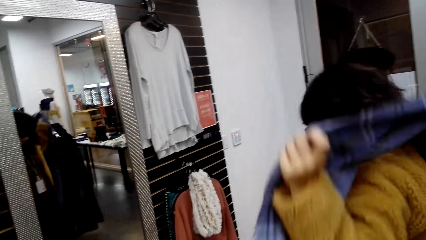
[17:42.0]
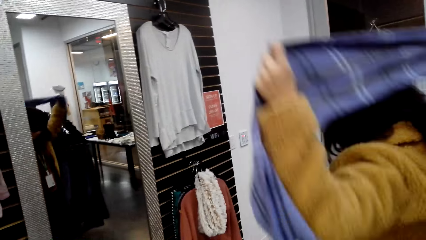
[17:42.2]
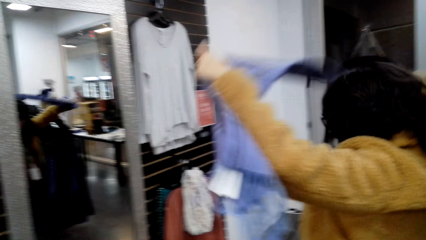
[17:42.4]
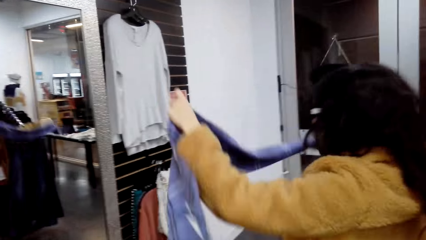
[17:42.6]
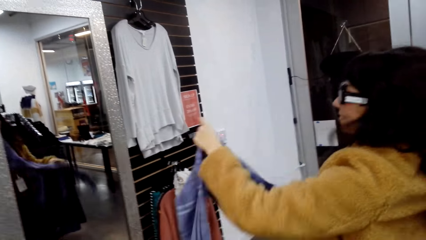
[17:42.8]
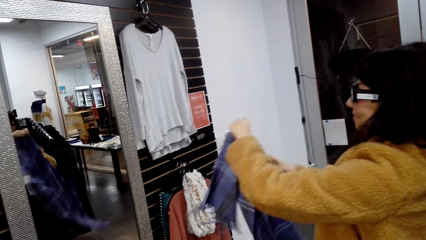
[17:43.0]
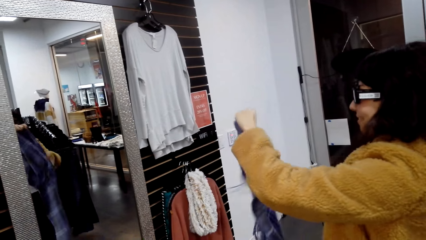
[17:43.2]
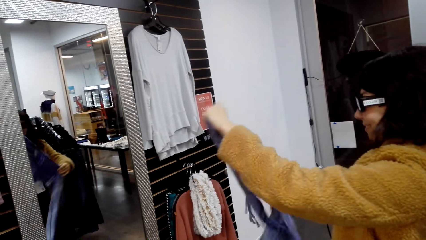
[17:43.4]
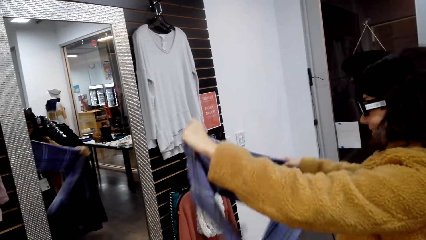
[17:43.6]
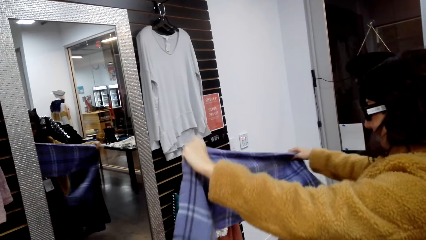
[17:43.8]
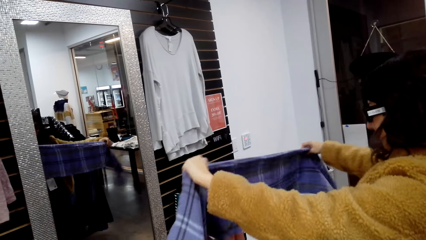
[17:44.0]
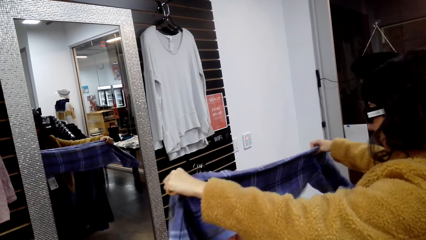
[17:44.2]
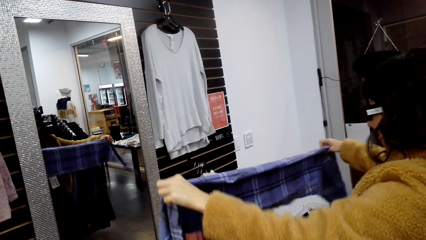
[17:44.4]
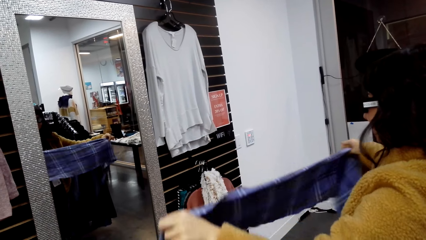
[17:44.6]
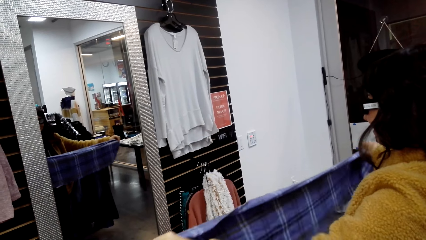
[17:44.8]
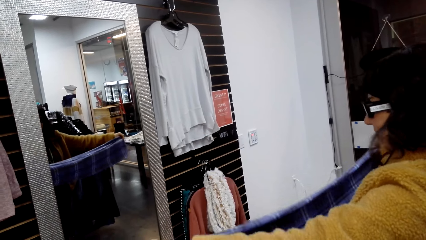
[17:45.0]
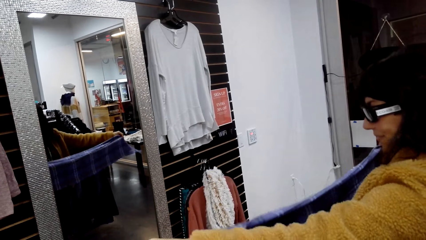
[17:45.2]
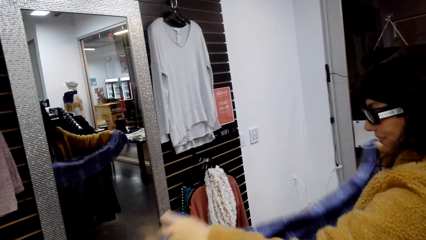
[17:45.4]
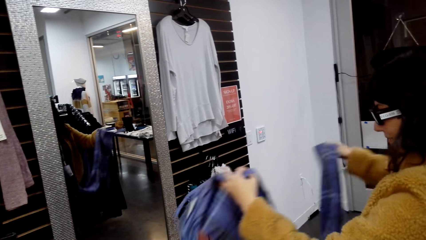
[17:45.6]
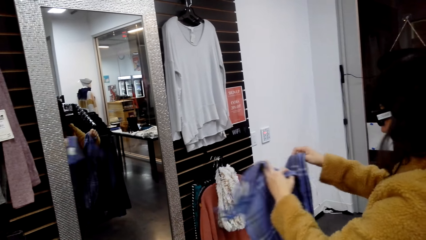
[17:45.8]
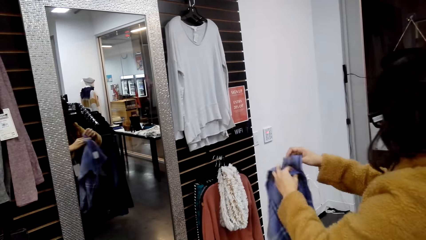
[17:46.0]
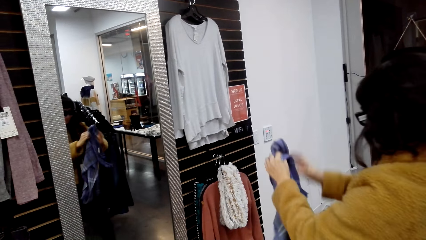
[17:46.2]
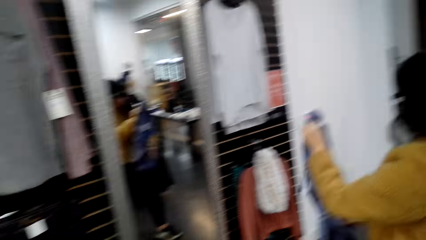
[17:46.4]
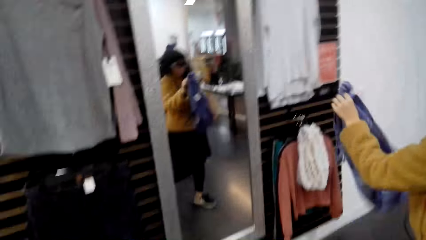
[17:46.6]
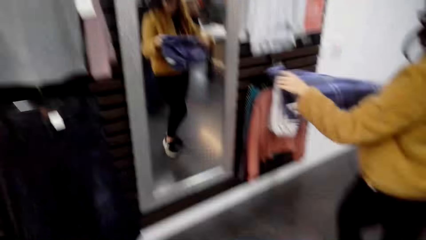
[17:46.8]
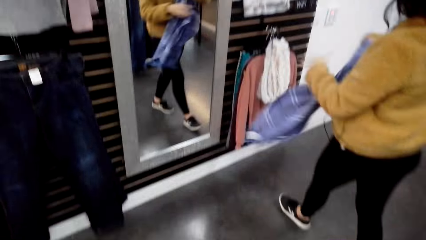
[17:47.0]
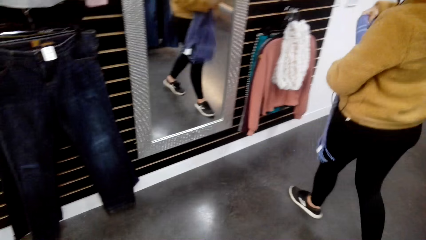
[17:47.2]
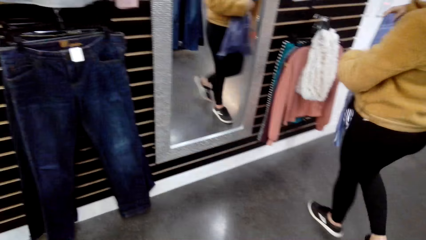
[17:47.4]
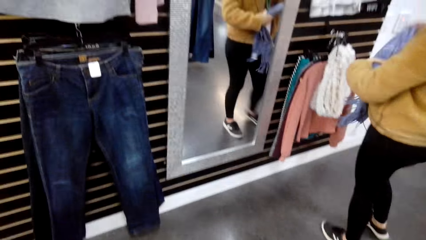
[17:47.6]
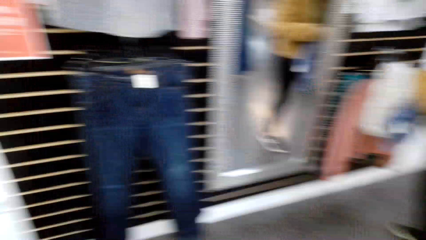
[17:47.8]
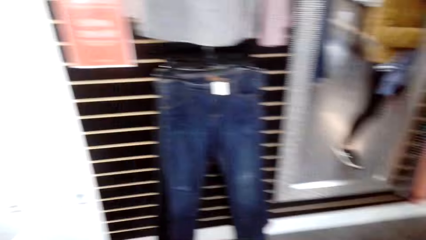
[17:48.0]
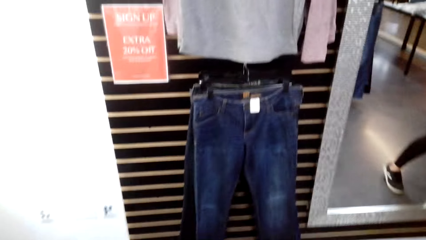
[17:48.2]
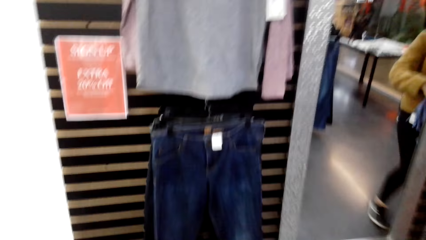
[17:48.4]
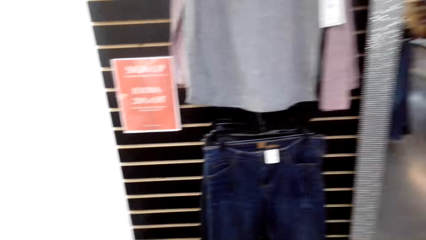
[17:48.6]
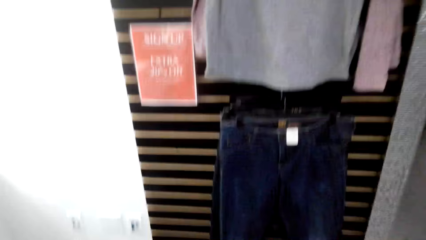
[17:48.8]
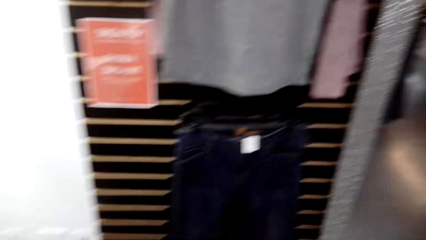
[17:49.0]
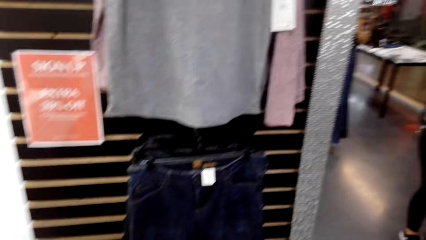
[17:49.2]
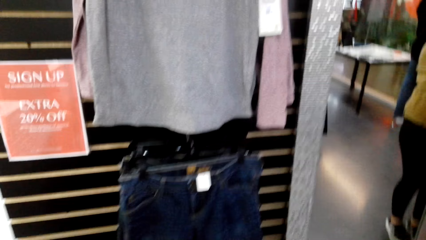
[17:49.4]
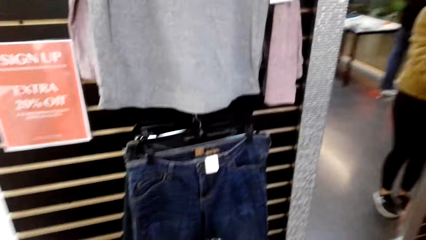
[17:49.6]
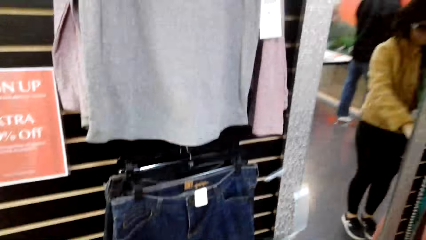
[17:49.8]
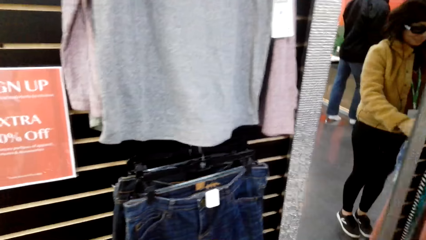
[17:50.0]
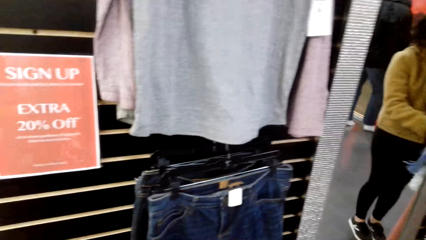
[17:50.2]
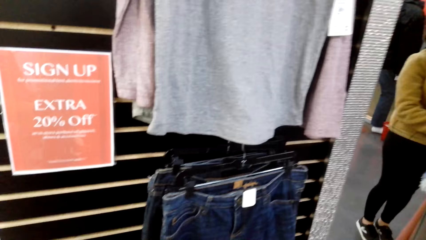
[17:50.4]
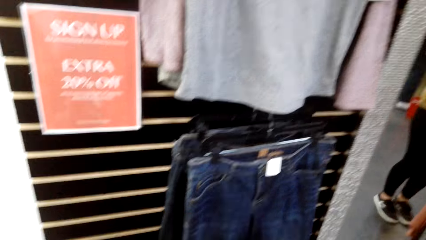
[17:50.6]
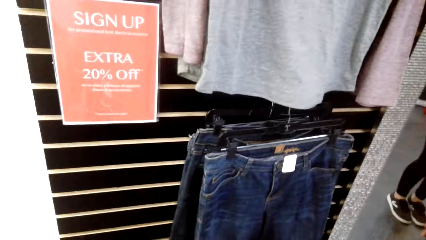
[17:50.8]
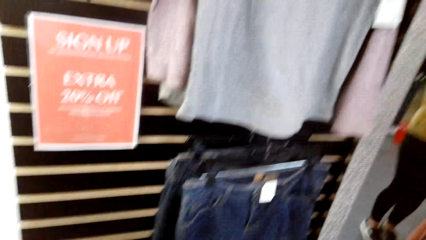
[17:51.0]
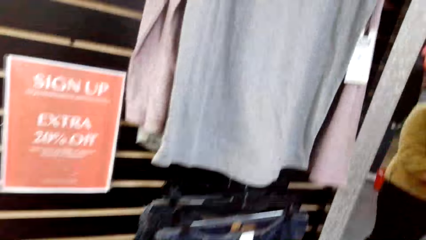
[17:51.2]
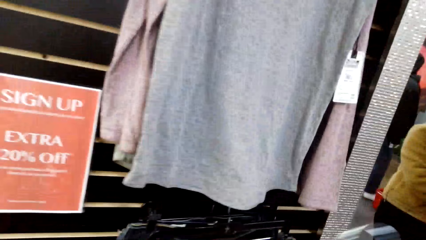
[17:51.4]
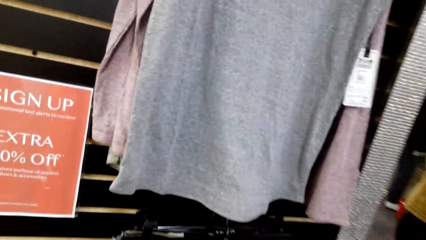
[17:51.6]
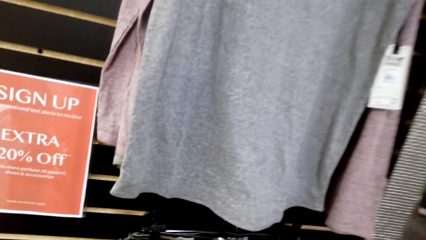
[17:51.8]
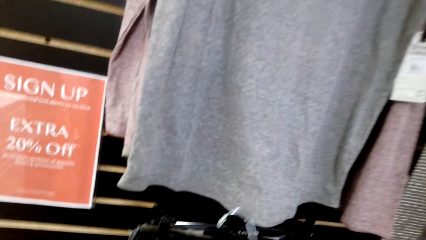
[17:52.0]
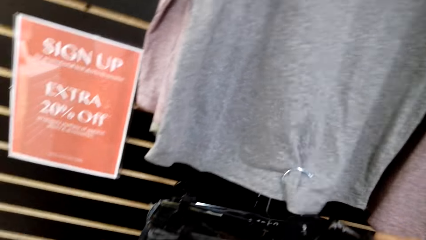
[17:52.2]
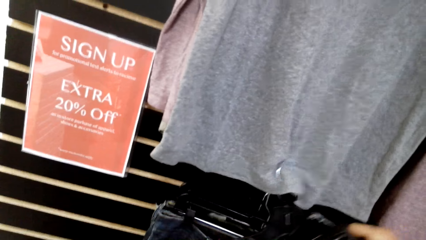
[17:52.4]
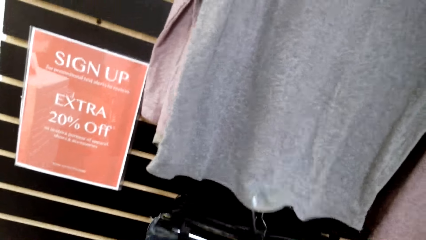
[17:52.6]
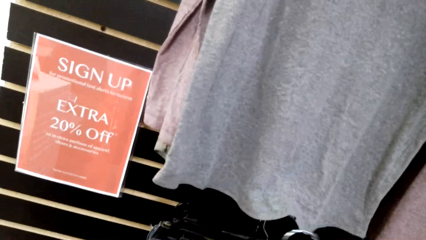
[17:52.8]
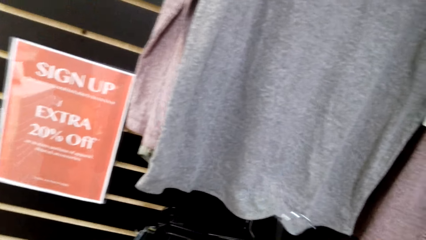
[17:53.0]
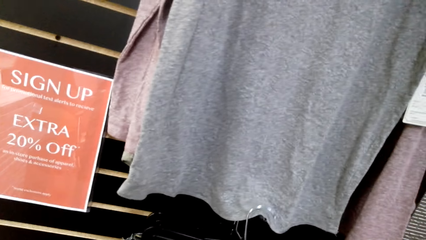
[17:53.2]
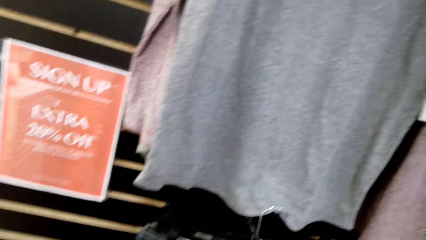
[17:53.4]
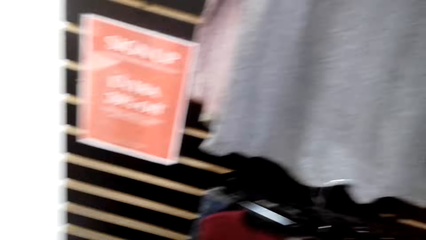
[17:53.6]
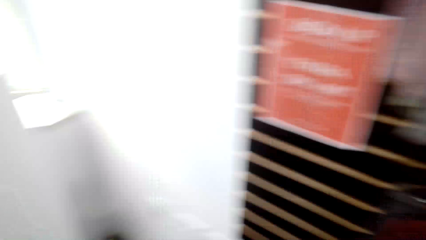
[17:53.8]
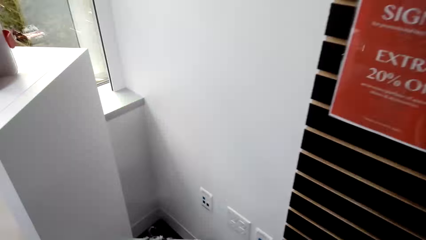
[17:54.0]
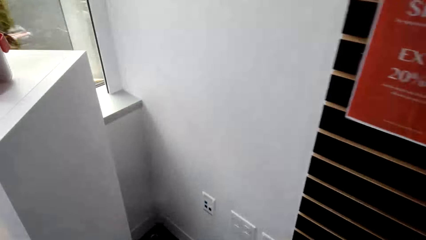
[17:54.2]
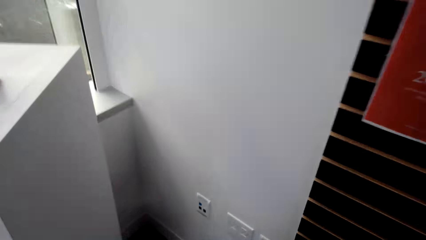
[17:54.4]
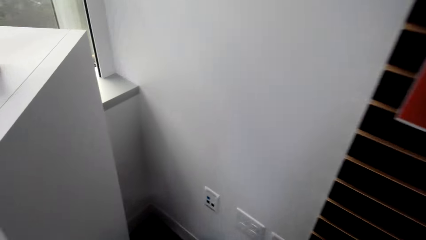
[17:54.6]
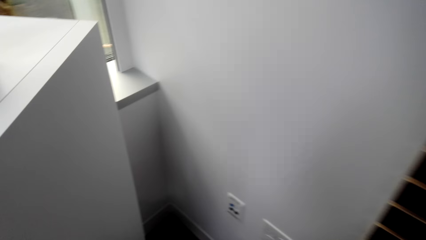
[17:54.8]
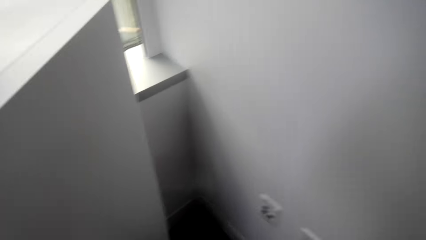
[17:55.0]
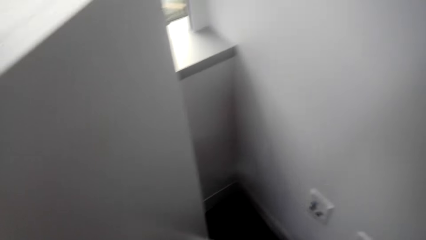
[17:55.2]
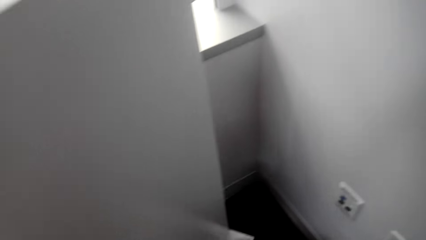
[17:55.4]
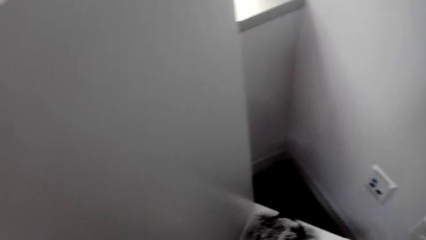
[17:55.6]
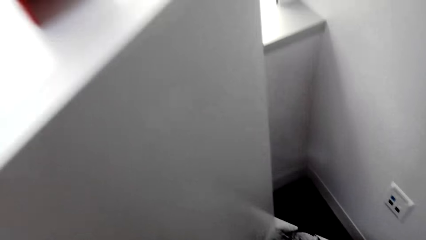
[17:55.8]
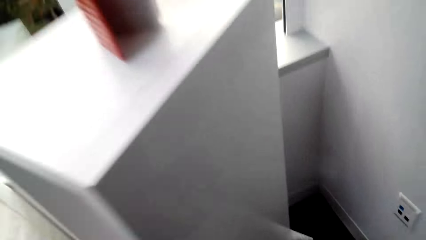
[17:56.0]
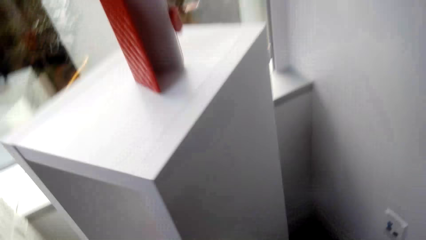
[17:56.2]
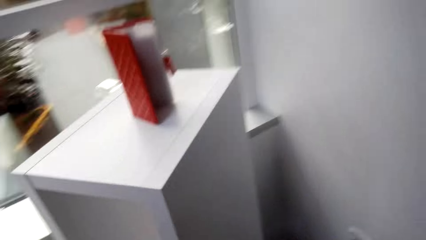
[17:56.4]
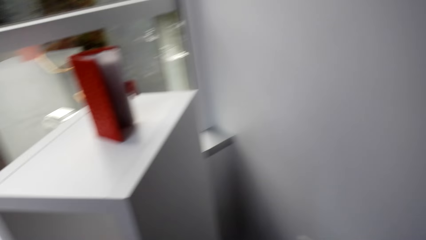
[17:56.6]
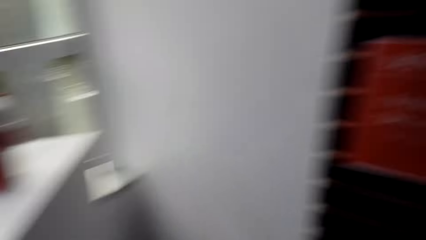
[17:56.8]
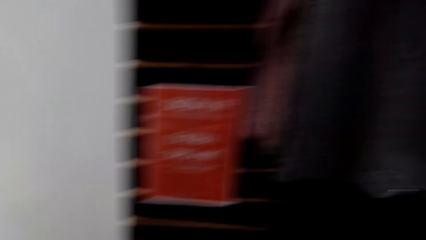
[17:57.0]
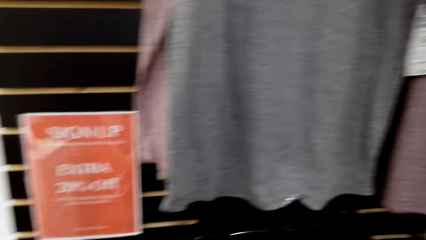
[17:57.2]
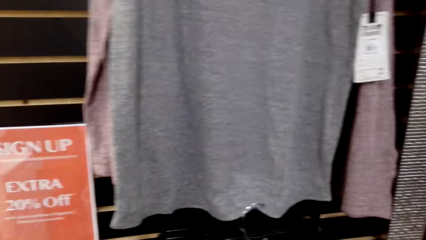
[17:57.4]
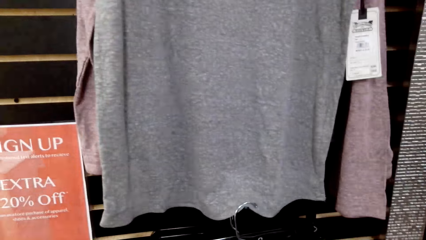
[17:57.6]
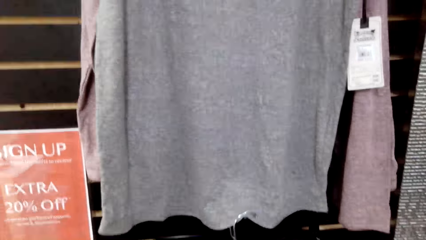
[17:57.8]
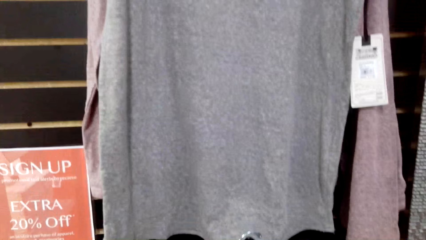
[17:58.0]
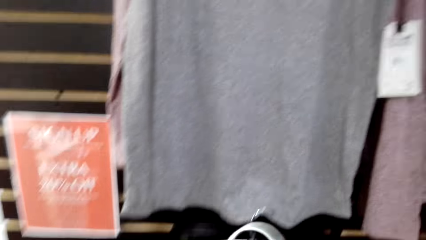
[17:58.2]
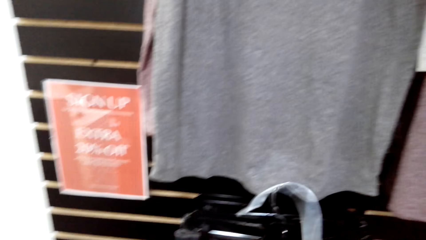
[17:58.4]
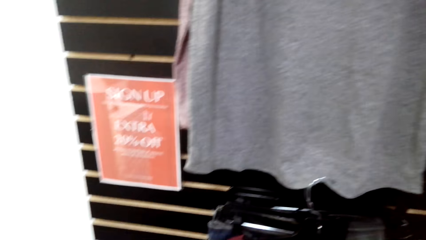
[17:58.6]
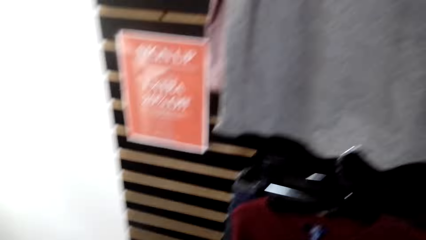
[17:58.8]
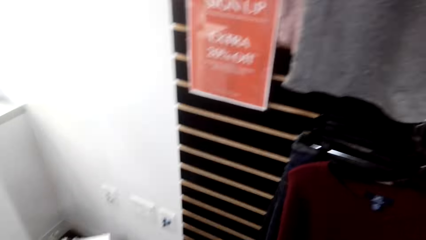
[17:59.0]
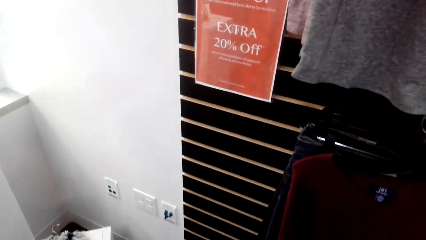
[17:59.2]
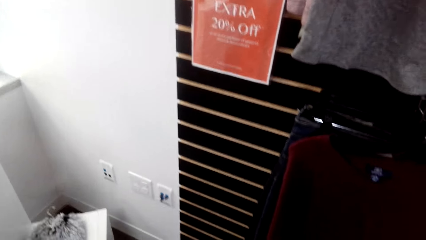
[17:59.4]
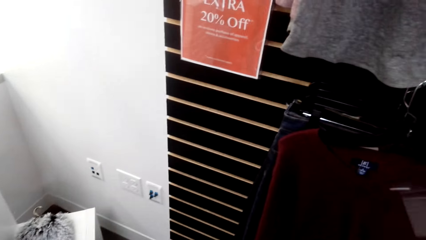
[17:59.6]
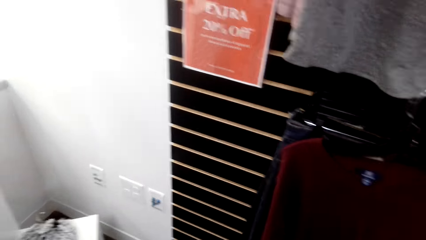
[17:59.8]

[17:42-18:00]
A woman removes the scarf. The woman returns the scarf to the rack. The camera wearer moves round. They hang the hanger on the pole.
